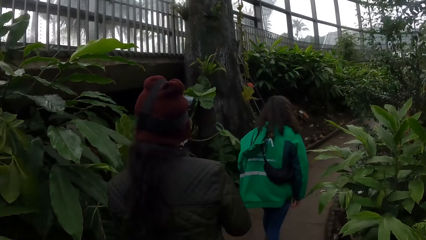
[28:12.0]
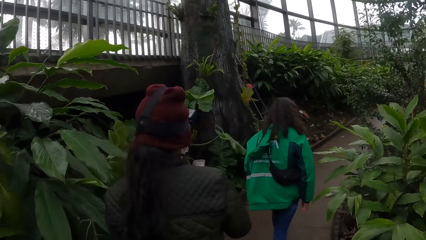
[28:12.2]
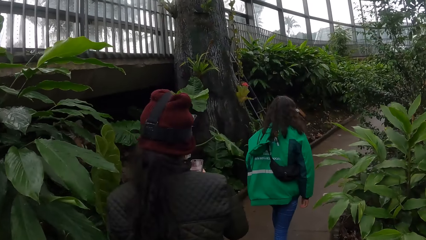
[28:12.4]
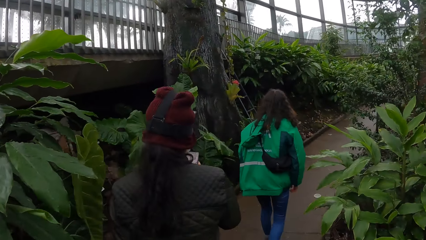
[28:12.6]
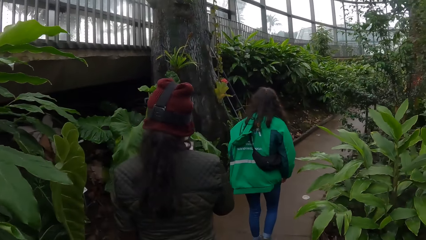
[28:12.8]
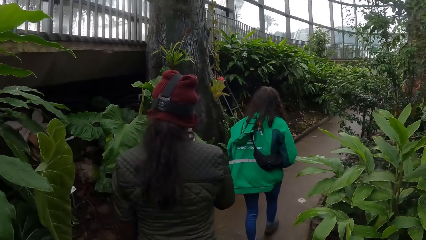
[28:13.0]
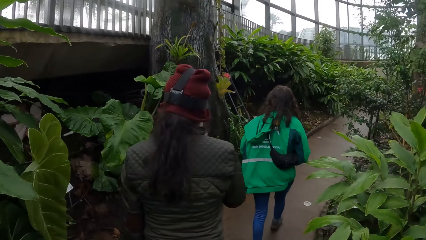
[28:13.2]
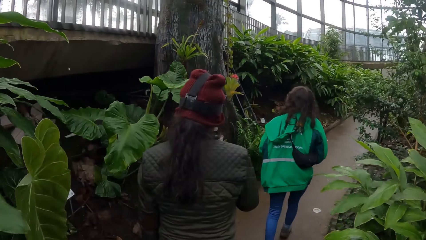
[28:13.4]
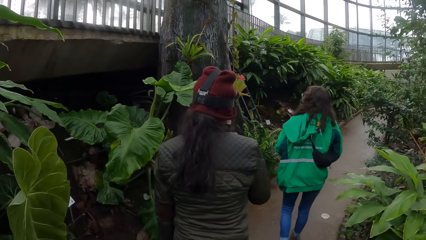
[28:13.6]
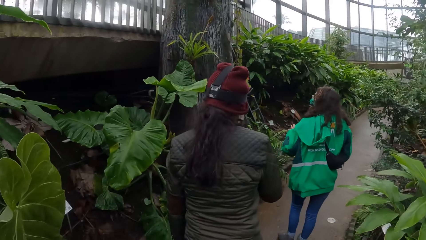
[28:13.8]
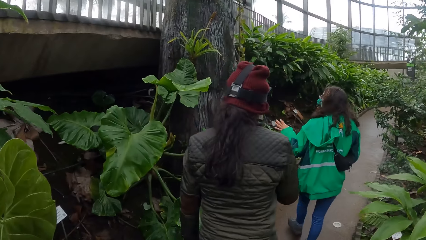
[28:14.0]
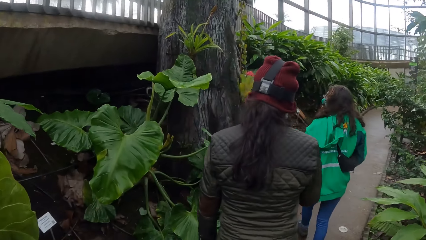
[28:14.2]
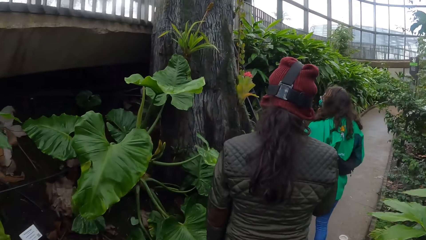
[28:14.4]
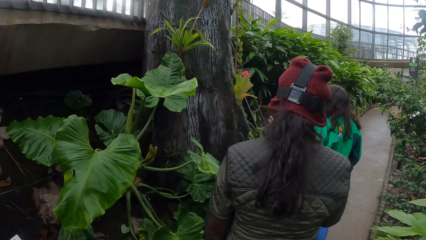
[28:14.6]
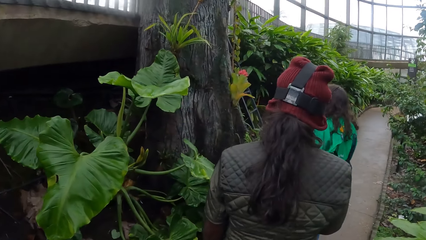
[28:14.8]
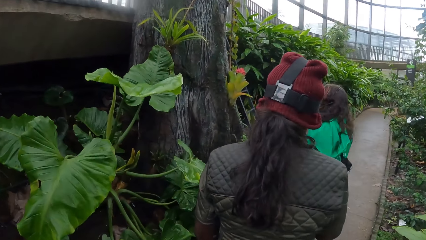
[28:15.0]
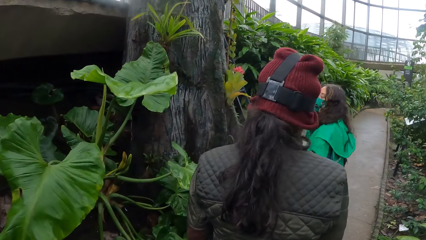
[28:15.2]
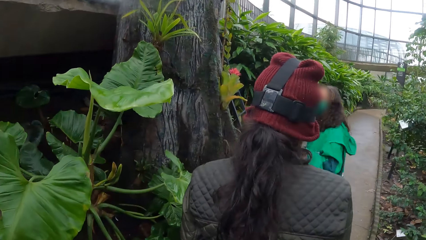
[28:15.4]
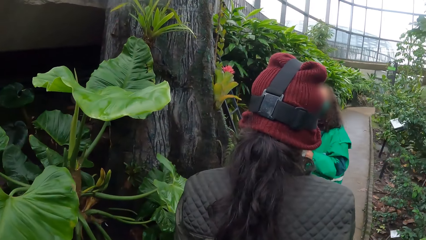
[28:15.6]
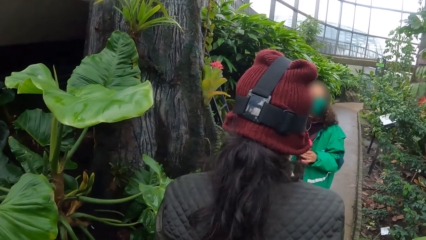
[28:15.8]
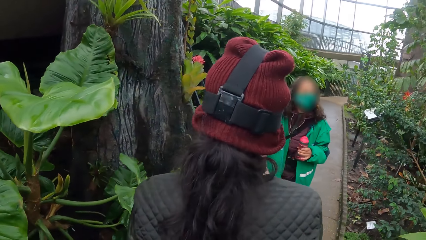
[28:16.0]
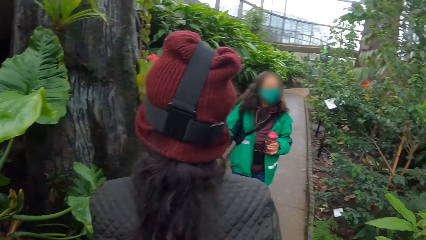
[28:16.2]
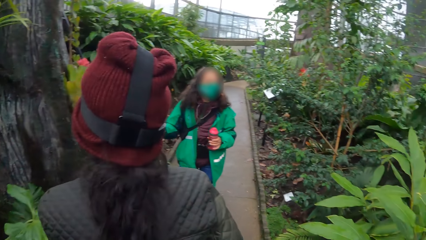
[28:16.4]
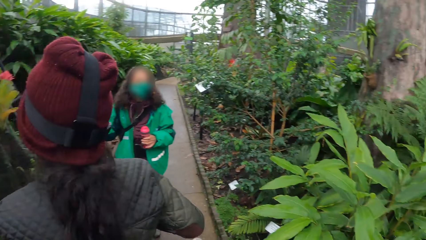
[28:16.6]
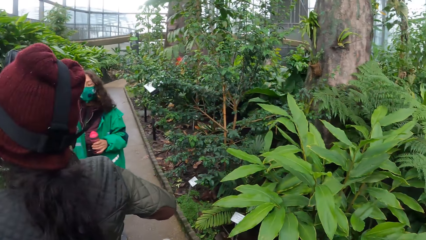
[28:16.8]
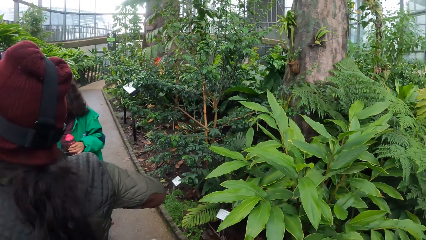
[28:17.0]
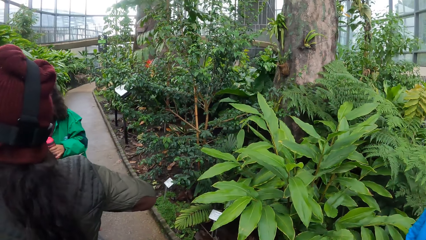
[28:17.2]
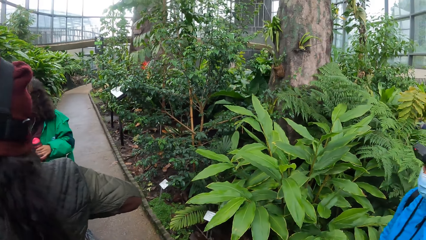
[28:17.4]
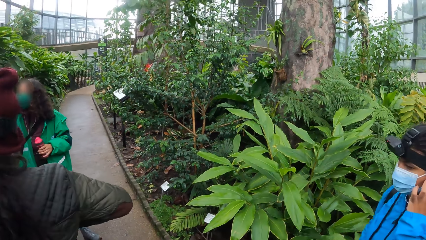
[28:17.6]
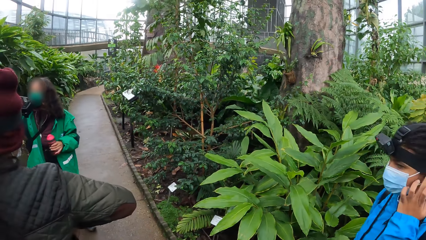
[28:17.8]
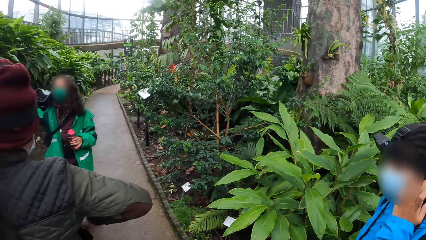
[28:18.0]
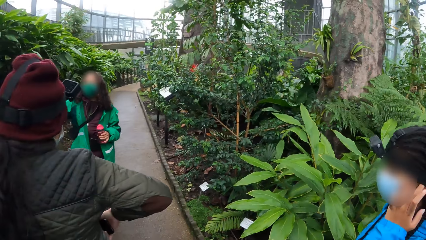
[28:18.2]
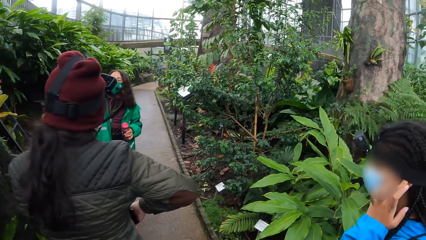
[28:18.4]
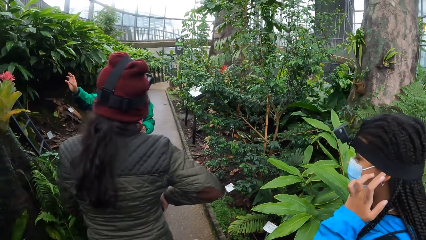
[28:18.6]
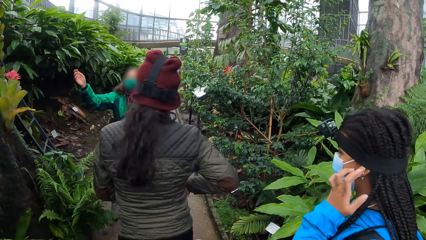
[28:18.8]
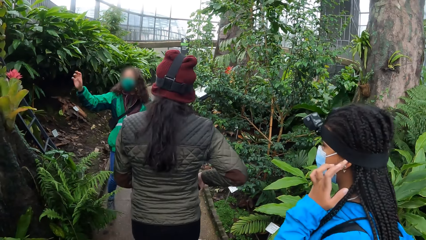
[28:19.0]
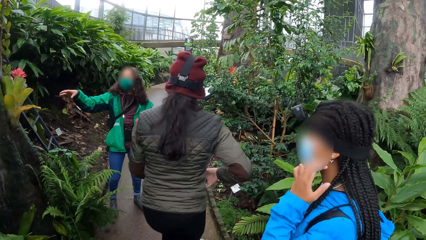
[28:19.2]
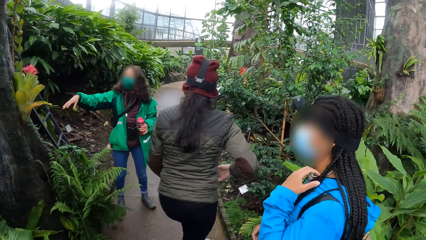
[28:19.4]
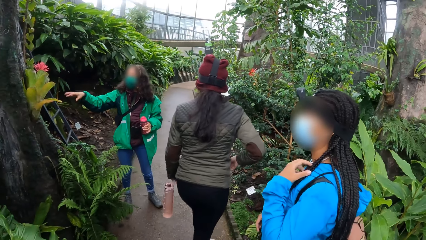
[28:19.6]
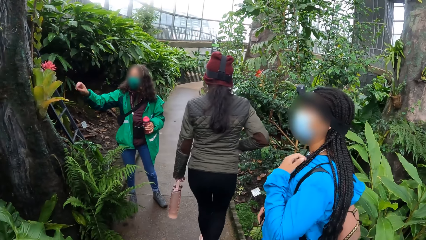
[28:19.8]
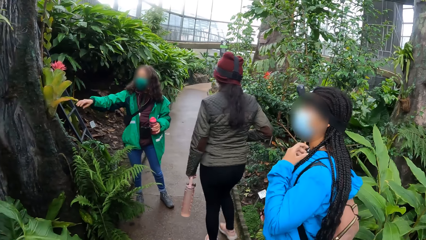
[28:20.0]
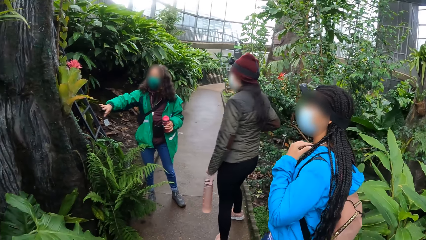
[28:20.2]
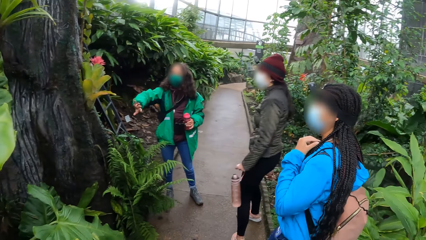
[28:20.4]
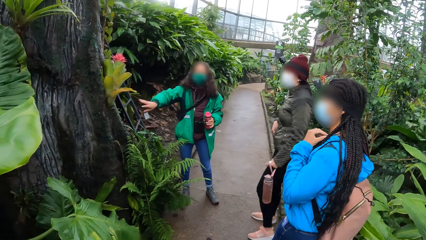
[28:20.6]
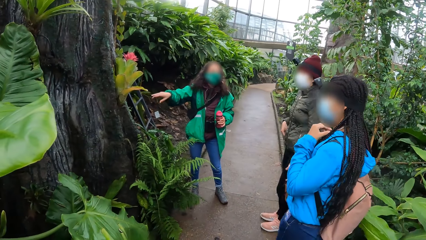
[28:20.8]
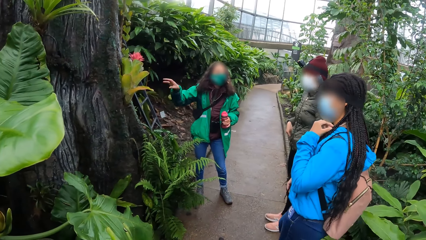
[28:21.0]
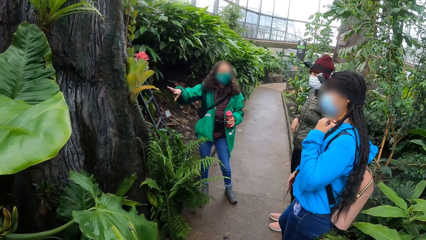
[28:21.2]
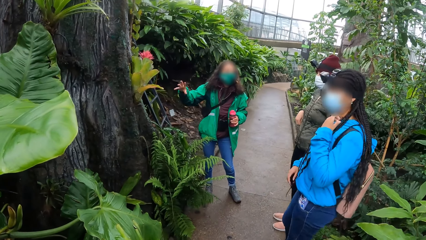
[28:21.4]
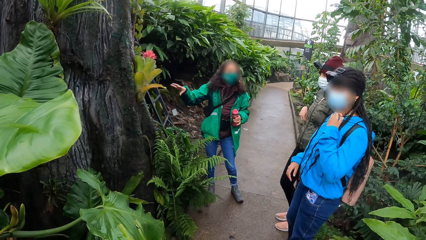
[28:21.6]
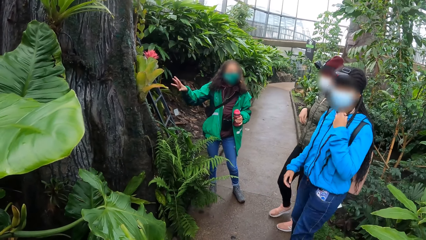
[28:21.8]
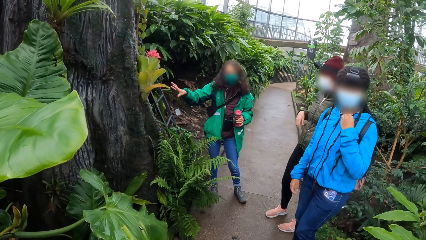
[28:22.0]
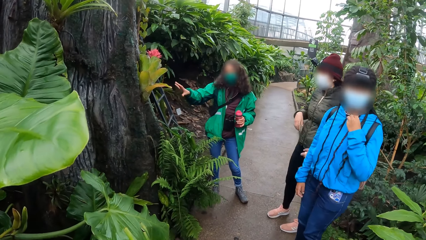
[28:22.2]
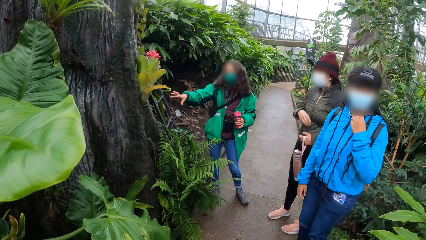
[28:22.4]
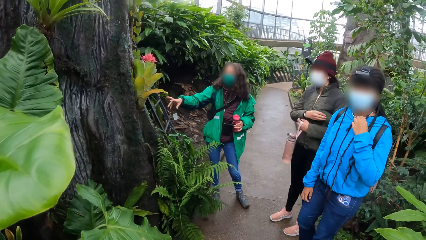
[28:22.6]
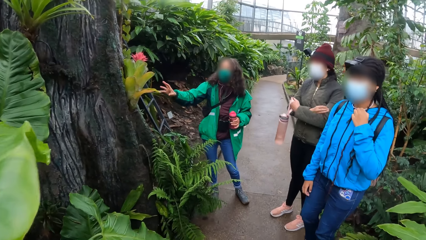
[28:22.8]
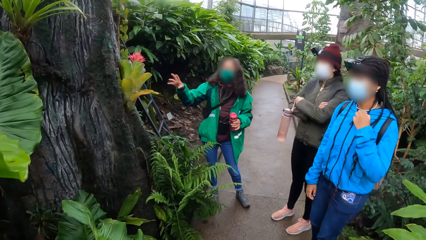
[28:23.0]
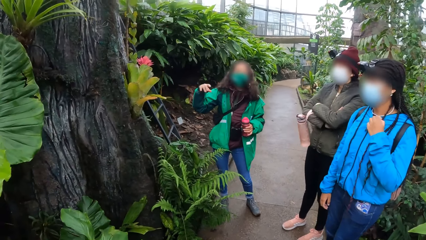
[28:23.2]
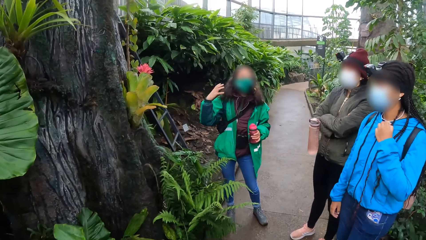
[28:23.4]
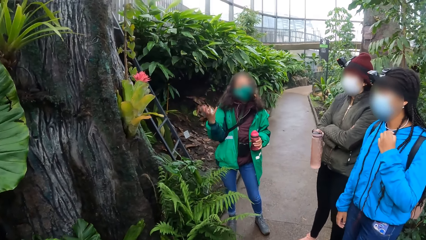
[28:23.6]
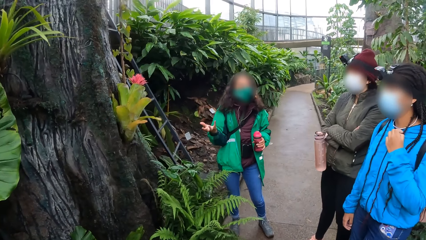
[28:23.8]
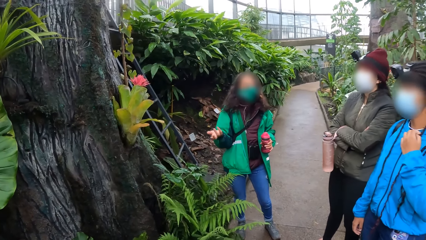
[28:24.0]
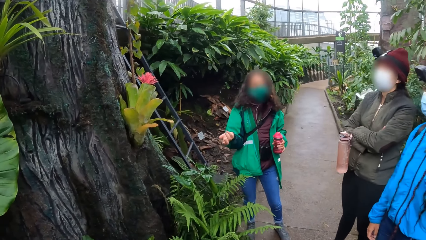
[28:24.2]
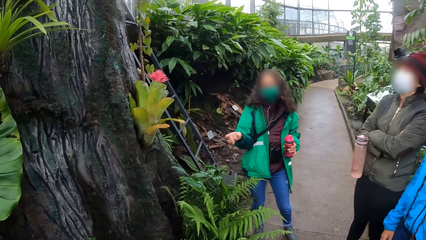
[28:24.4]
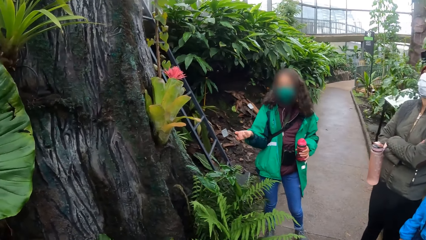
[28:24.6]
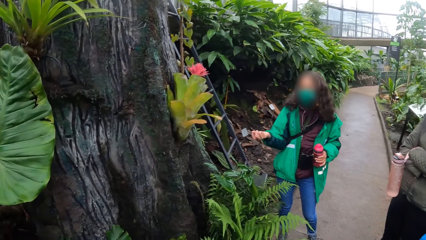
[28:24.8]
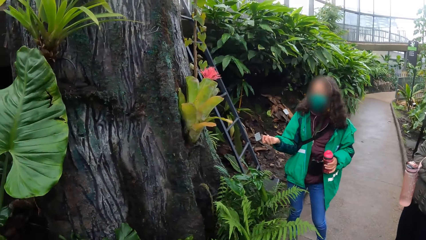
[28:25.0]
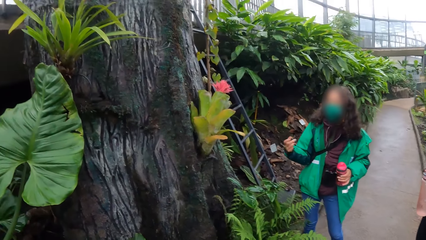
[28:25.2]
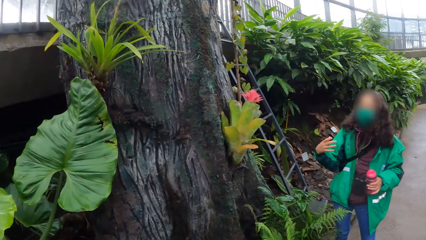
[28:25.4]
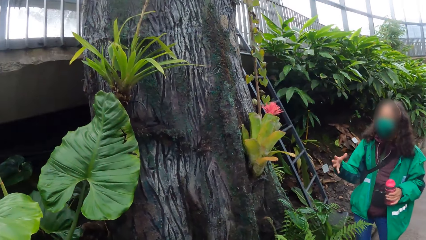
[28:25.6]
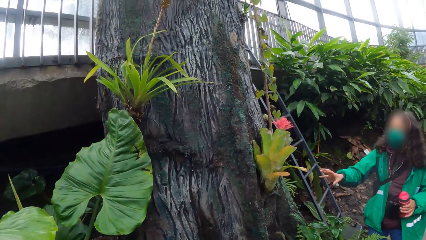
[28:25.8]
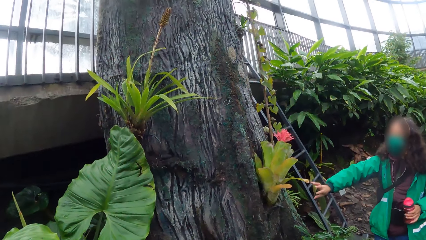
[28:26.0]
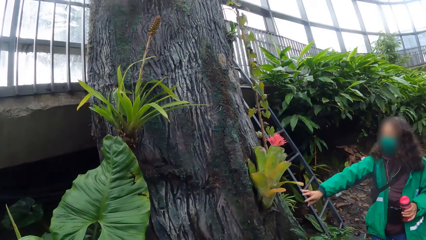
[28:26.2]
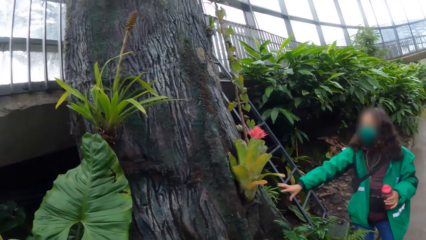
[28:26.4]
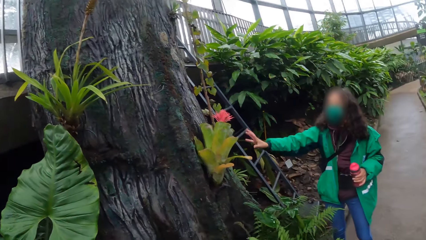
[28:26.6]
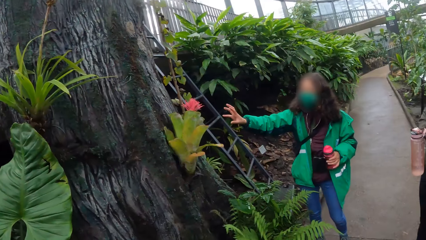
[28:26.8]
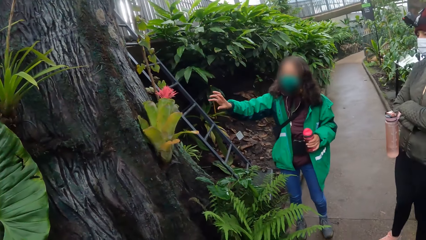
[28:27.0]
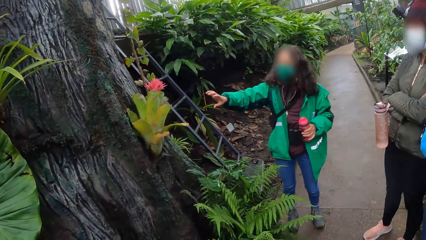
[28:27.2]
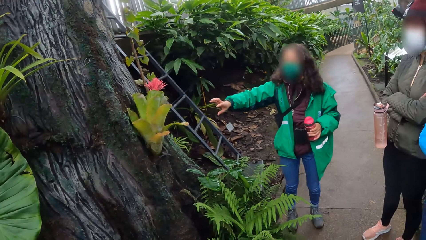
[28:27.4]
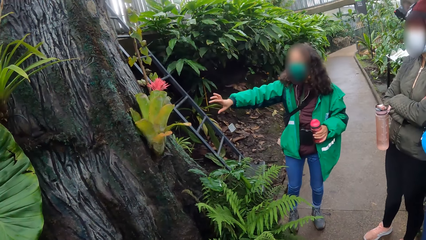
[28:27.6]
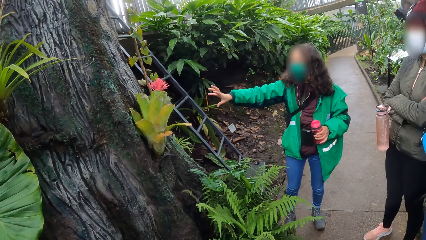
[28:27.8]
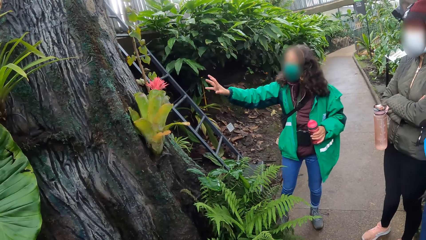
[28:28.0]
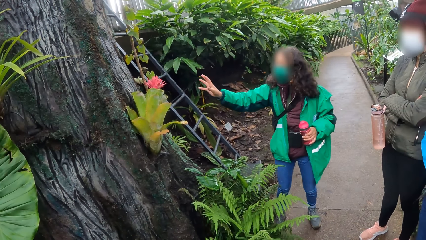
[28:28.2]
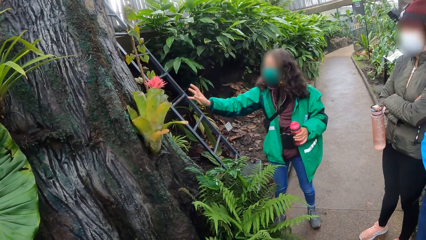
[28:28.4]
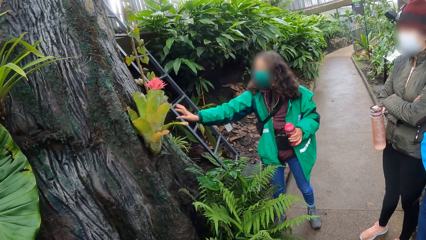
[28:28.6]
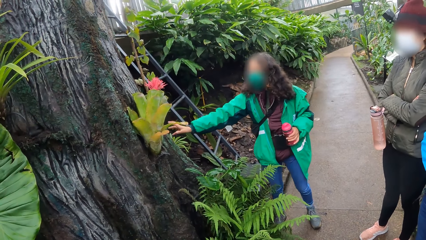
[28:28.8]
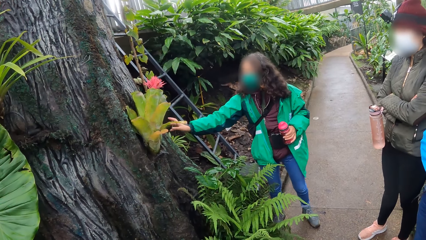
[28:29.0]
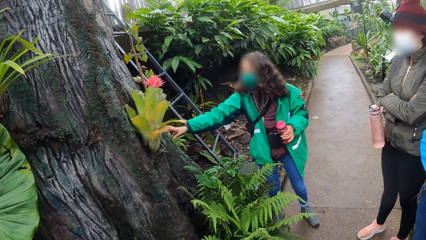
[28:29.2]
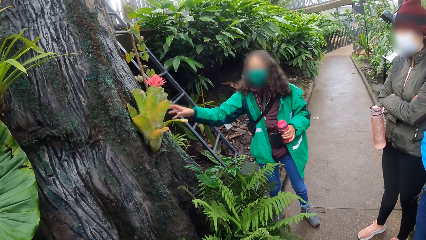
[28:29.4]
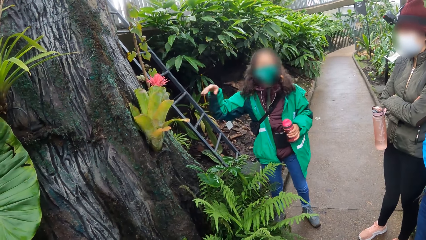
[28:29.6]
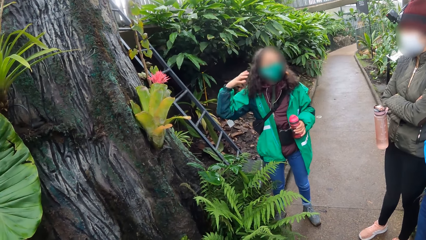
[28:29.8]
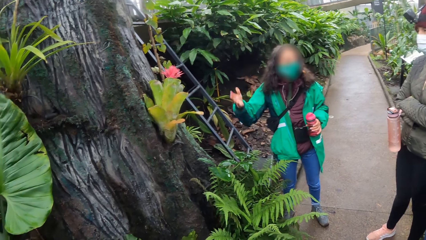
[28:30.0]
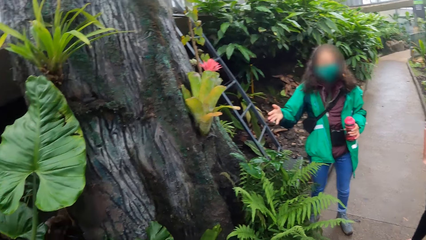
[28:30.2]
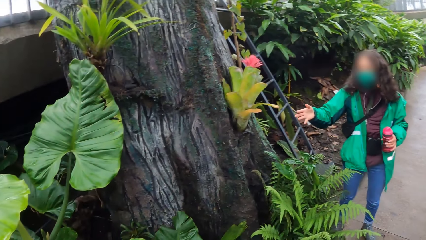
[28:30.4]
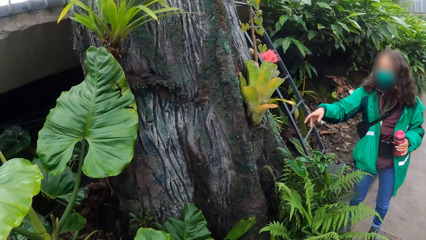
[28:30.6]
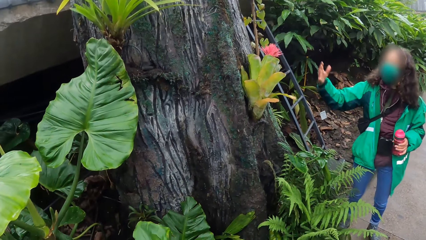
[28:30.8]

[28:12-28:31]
The camera wearer walks behind a person and another person. The first person talks to the camera wearer, the other person, and a third person. The first person moves his hands side to side.
